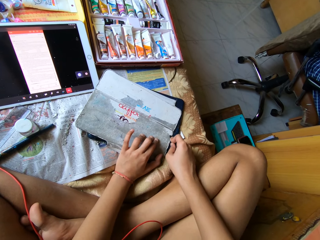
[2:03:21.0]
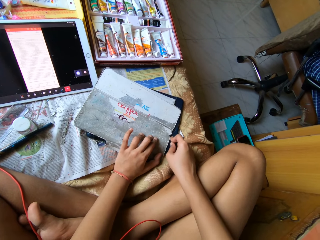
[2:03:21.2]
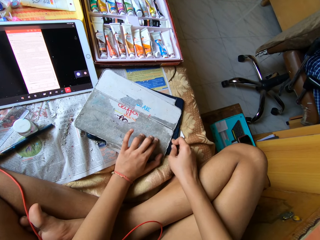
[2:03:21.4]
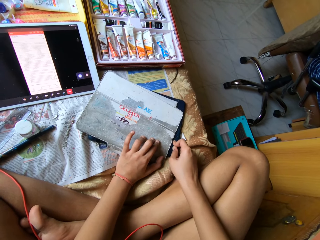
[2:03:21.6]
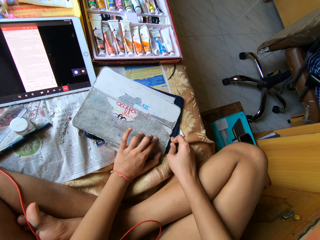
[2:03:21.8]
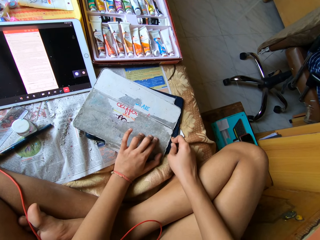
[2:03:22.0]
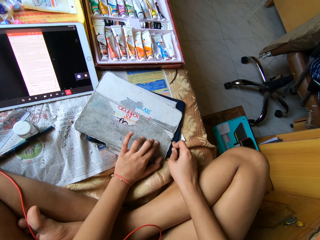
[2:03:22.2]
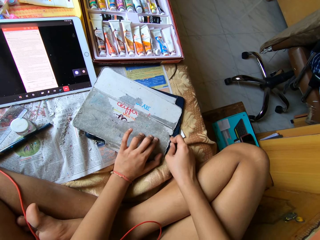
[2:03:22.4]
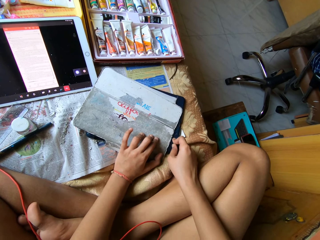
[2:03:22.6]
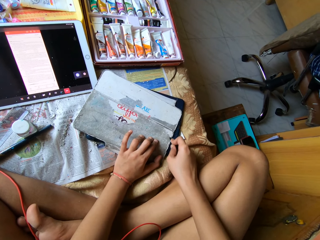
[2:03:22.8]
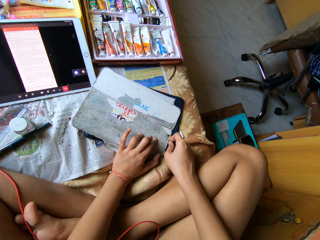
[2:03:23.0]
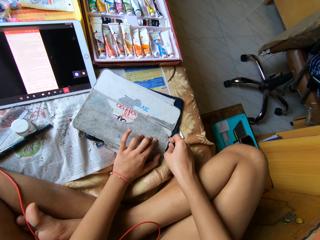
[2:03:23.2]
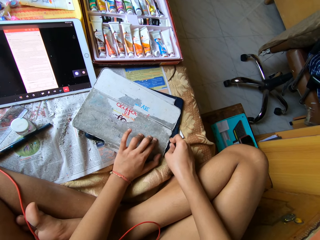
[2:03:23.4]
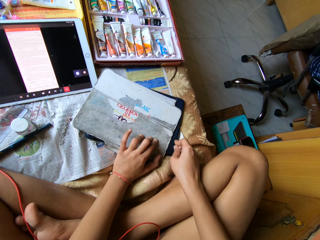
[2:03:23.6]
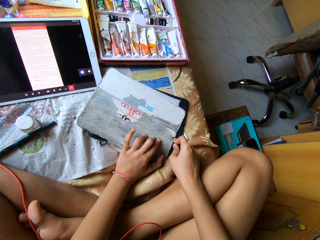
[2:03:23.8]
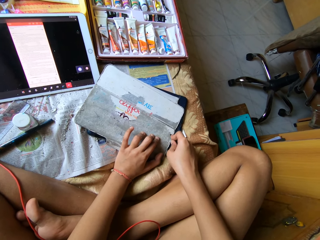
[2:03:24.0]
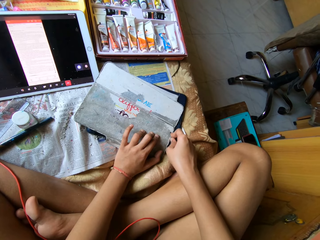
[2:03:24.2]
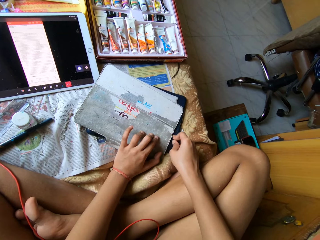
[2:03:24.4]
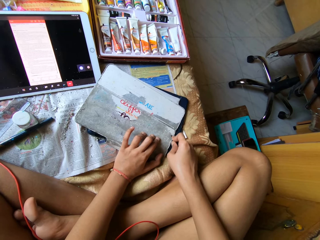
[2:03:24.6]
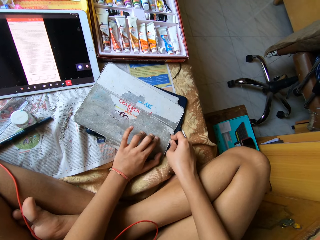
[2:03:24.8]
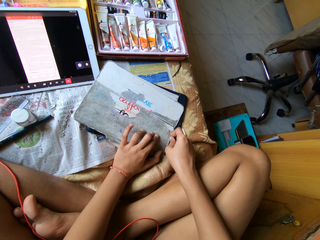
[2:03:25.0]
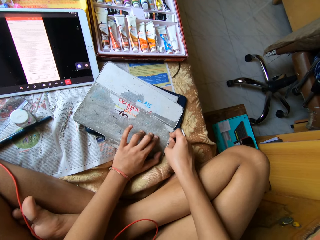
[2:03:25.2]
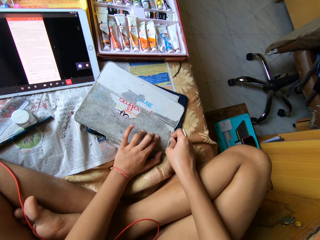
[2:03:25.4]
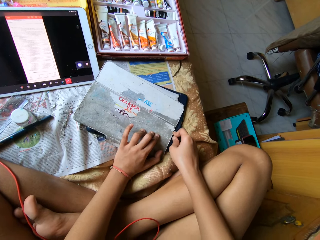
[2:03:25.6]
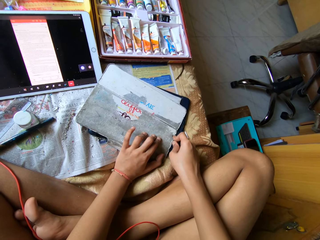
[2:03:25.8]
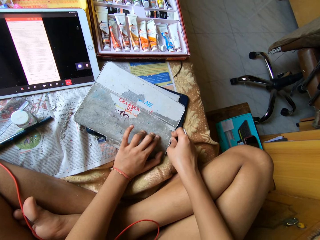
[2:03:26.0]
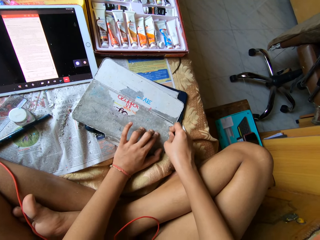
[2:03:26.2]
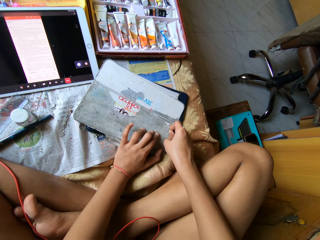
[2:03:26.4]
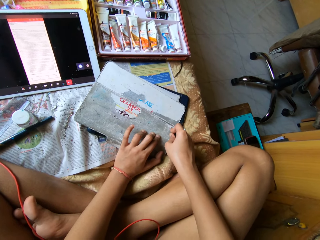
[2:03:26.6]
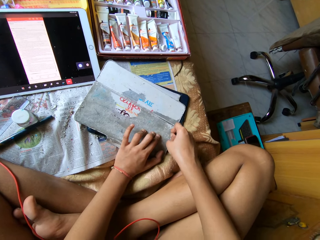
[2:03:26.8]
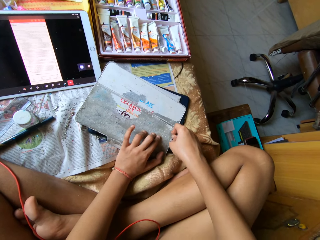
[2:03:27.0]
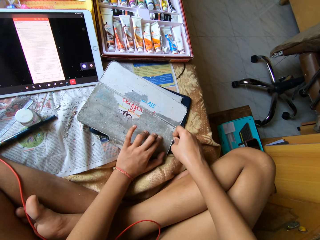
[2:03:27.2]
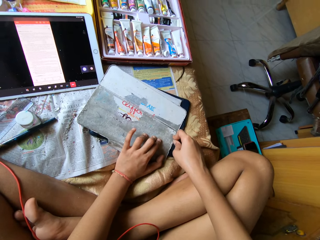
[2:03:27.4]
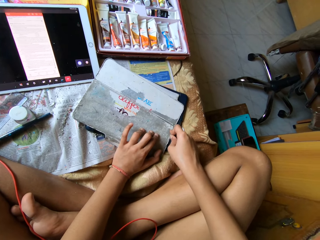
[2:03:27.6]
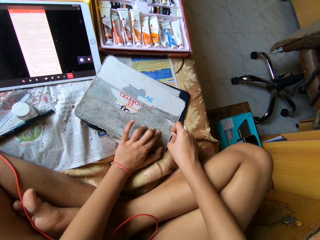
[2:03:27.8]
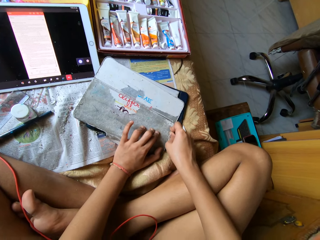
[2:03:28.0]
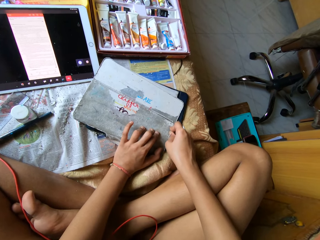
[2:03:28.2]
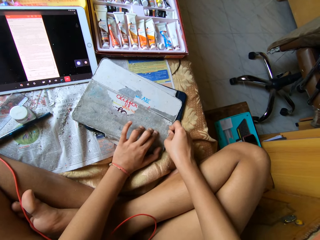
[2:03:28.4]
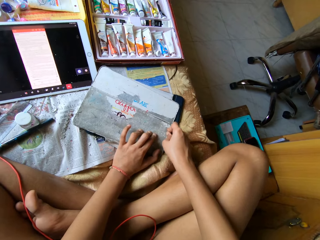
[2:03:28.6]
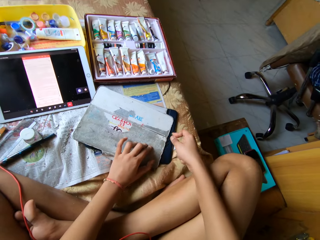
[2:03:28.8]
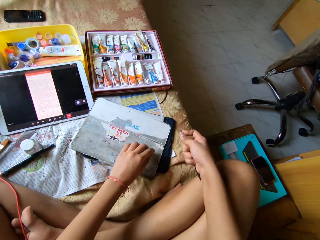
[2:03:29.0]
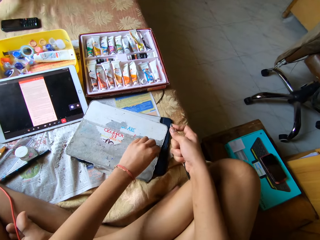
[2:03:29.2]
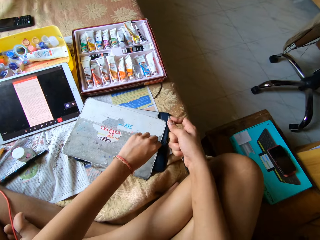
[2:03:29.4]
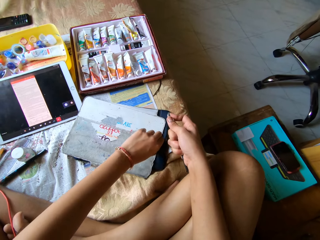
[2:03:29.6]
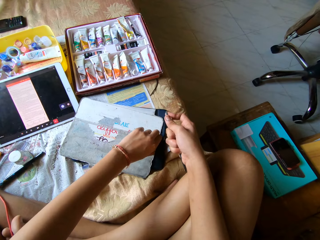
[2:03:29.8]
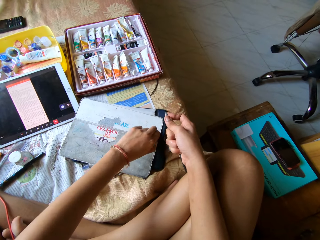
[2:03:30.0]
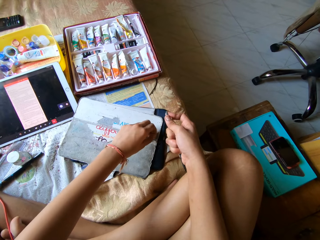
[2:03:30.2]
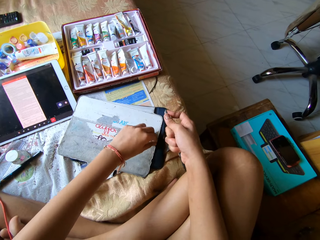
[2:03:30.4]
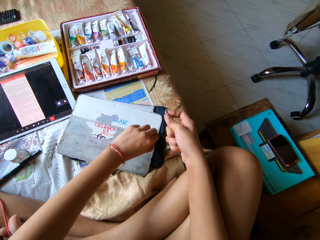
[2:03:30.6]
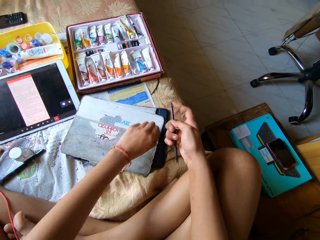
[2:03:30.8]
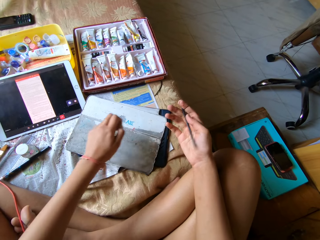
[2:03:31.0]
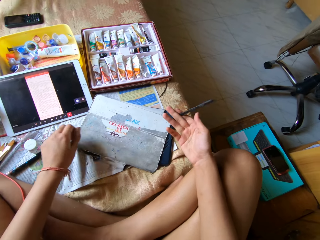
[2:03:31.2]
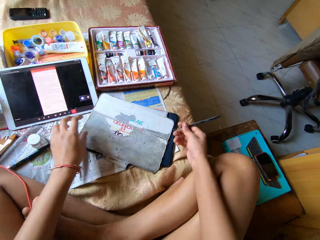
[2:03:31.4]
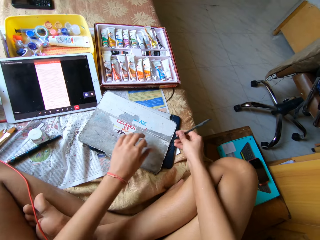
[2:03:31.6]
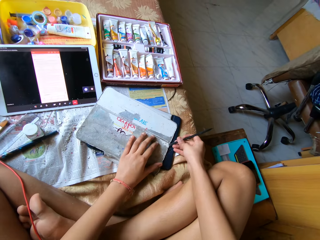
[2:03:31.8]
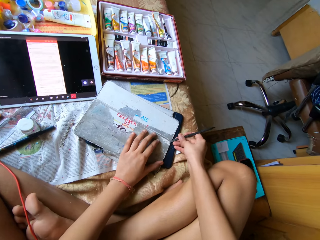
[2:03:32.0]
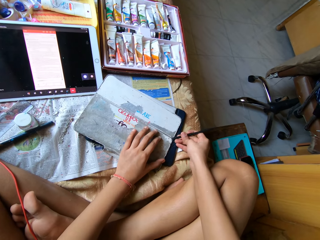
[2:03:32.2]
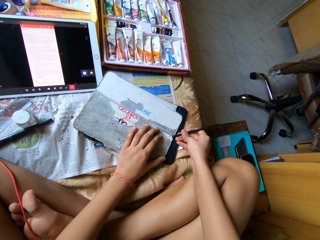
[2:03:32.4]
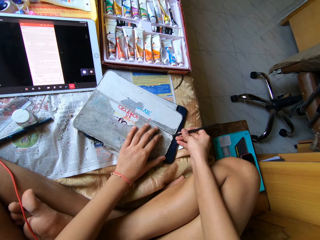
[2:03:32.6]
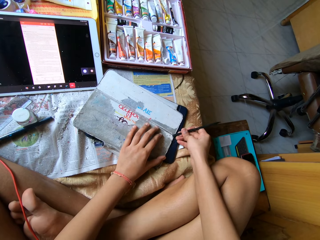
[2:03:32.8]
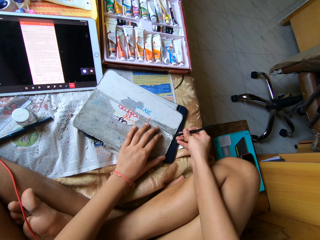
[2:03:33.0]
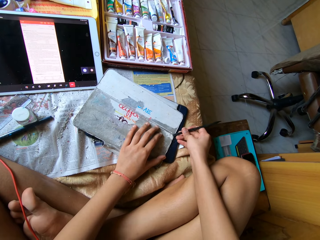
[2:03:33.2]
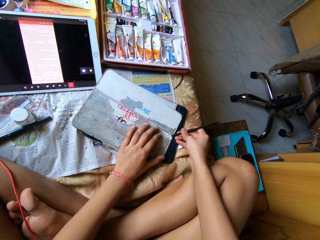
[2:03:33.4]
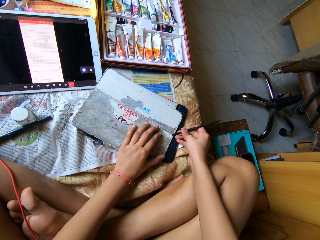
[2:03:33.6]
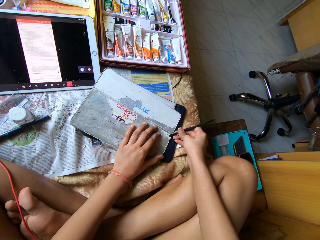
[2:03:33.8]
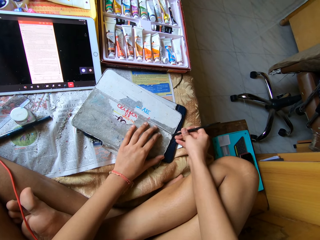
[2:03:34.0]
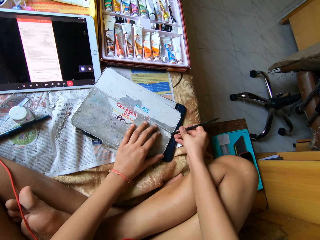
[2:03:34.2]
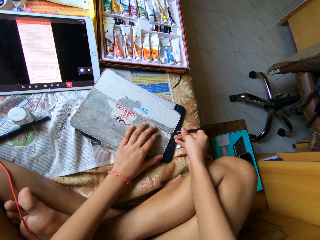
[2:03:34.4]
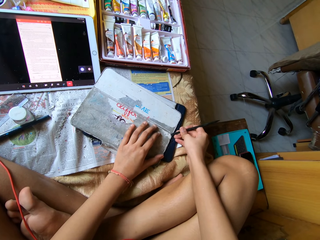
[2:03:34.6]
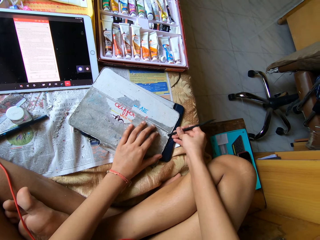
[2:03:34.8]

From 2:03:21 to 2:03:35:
The camera wearer scratches the paper. She scratches the paper repeatedly. She pulls the paper off the tablet case with her left hand. She wipes the top of the paper with the left hand. She rests her left hand on the tablet case. She scrapes the paper off the tablet case with the scraper pen in her right hand.

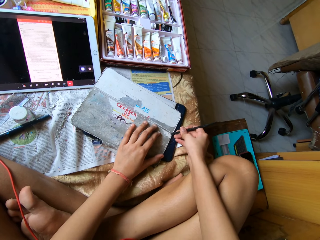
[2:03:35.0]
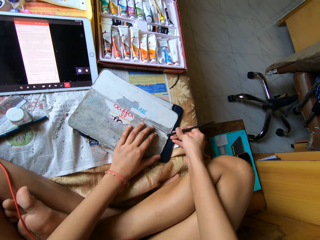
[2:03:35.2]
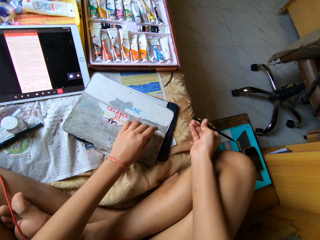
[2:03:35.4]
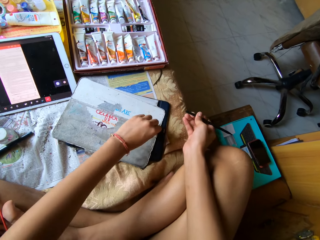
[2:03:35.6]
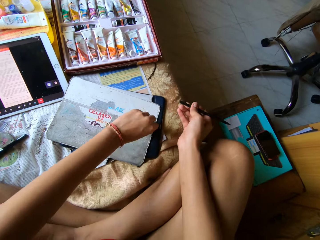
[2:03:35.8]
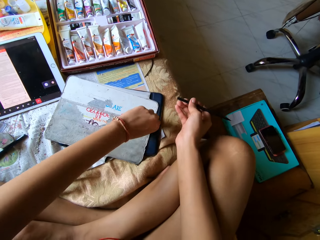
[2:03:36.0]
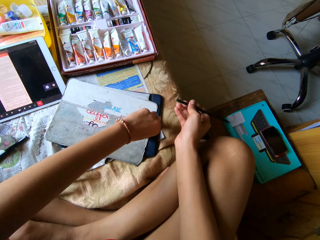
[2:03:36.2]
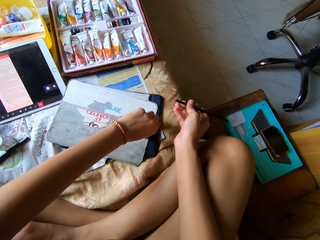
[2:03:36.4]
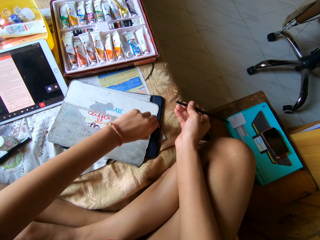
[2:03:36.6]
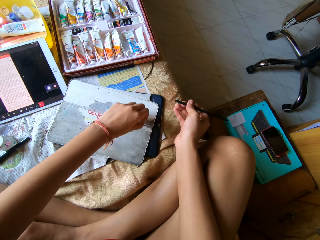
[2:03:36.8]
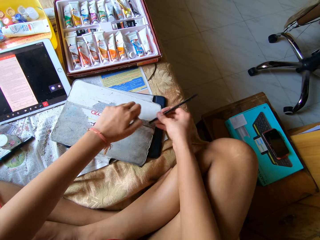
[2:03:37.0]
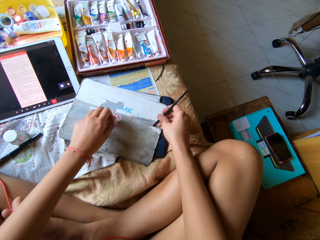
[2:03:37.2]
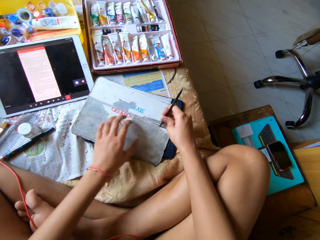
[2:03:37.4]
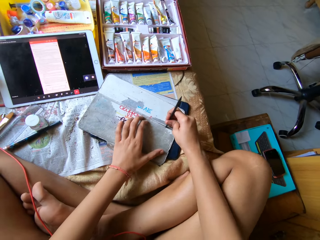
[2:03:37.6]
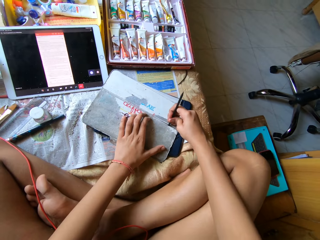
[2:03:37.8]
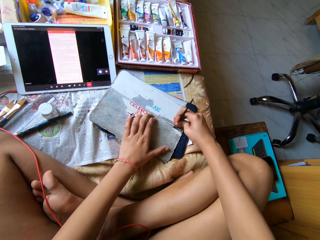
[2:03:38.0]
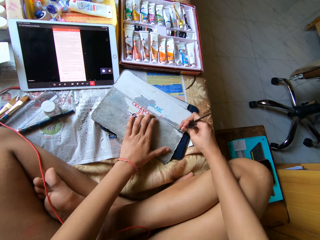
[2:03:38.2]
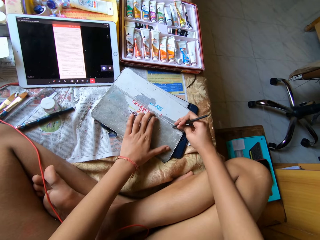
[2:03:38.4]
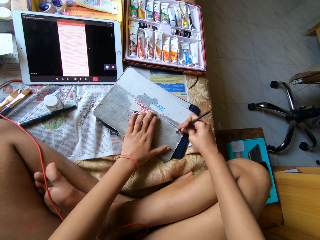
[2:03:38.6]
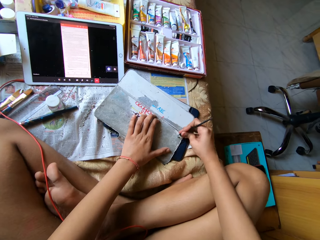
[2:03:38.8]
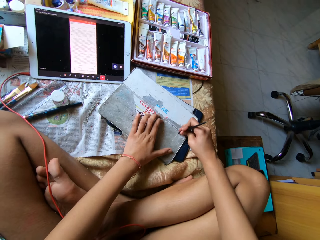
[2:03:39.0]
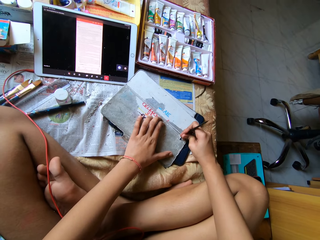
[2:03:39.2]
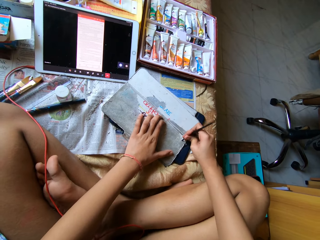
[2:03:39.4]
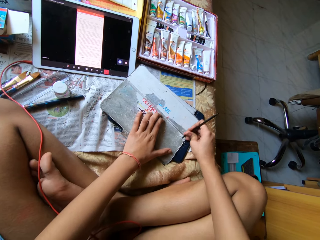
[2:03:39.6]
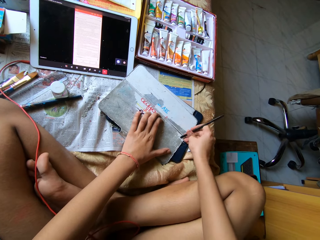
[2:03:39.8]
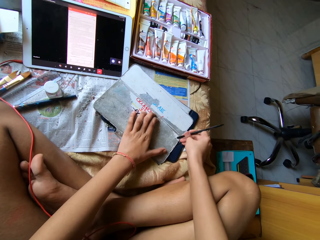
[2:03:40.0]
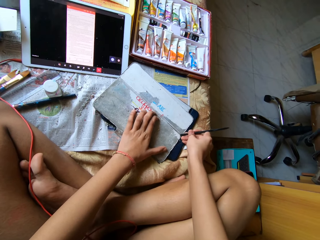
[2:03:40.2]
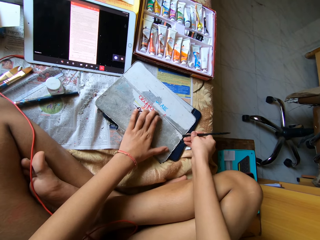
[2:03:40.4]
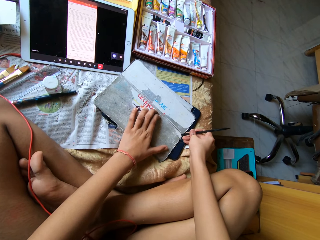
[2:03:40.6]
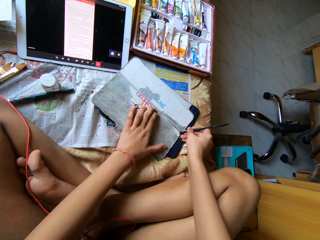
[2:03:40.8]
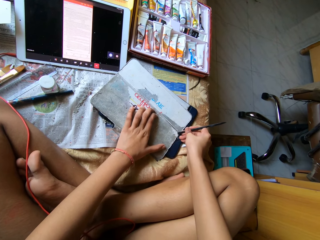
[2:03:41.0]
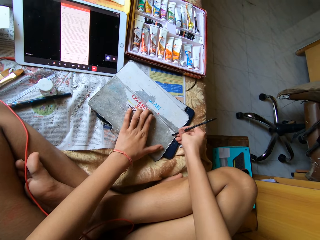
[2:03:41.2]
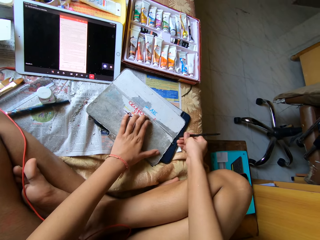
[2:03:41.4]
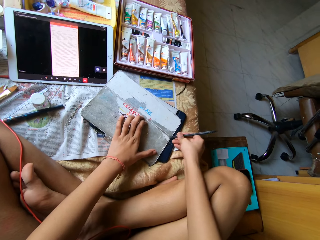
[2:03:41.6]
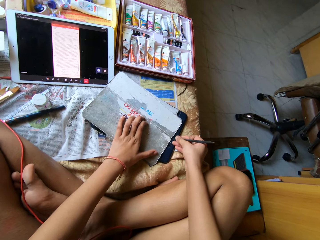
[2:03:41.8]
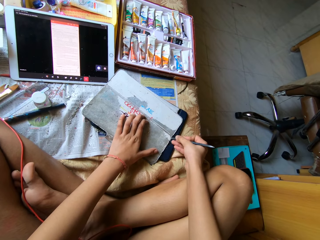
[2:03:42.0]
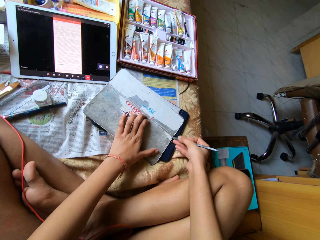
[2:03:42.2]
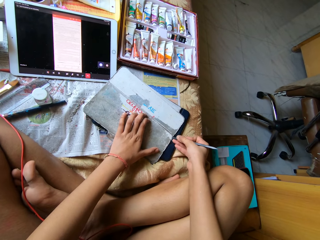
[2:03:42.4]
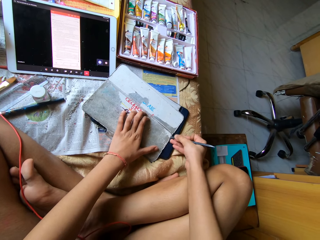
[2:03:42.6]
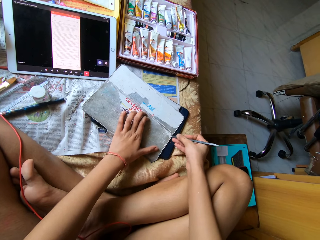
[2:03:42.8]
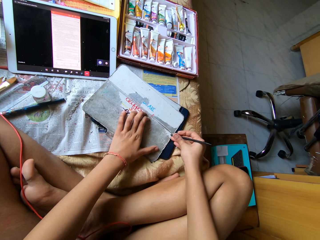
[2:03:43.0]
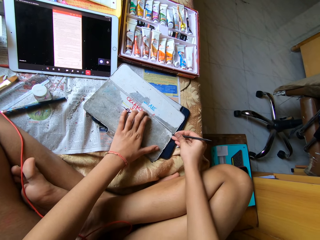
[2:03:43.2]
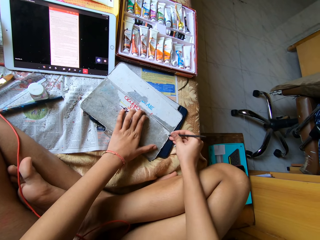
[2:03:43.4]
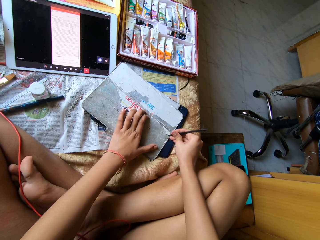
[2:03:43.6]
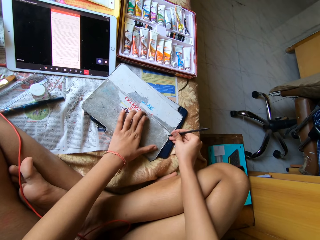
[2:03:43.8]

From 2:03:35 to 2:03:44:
The camera wearer pulls the paper off the tablet case with her left hand. She scrapes the paper off the tablet case with the scraper pen in her right hand. She scratches the paper. She scratches the paper again.
